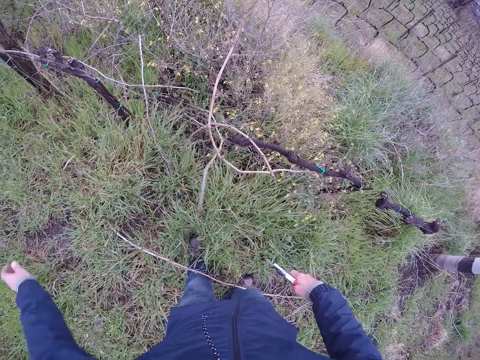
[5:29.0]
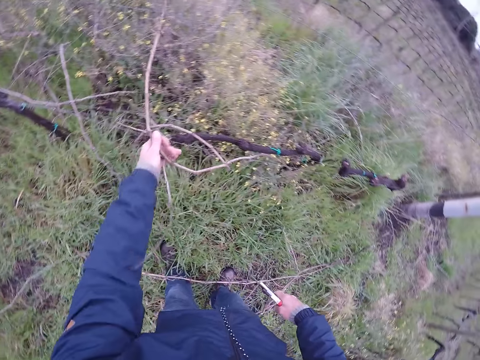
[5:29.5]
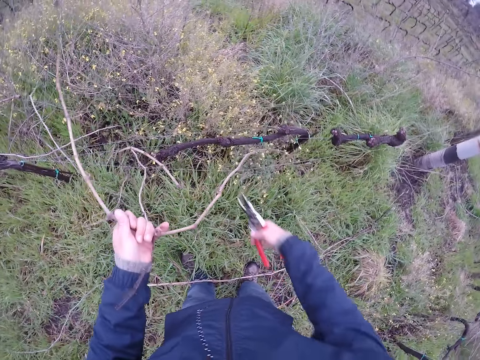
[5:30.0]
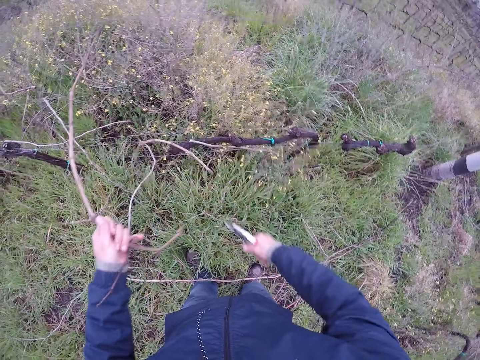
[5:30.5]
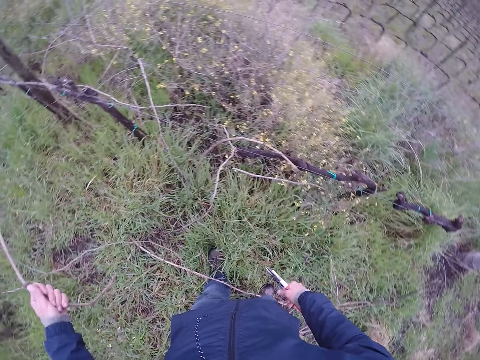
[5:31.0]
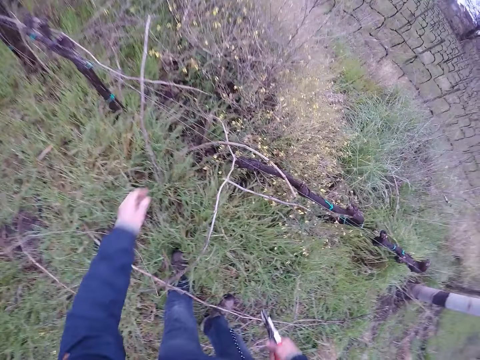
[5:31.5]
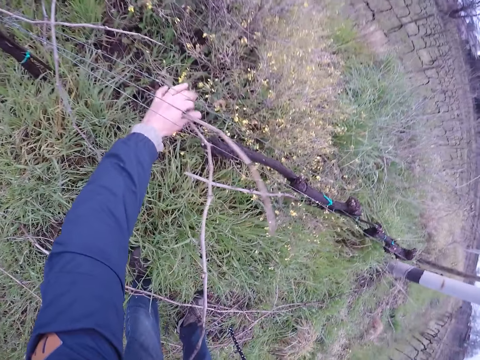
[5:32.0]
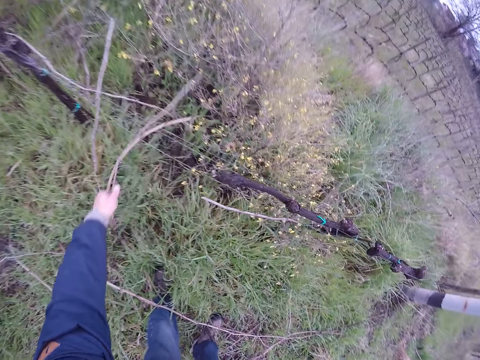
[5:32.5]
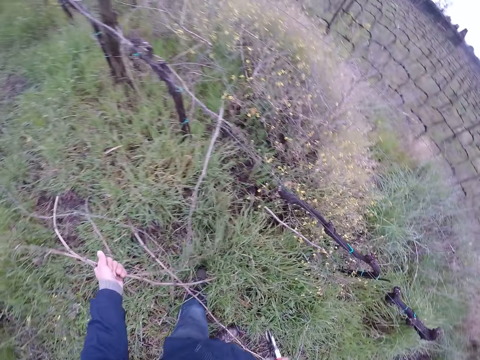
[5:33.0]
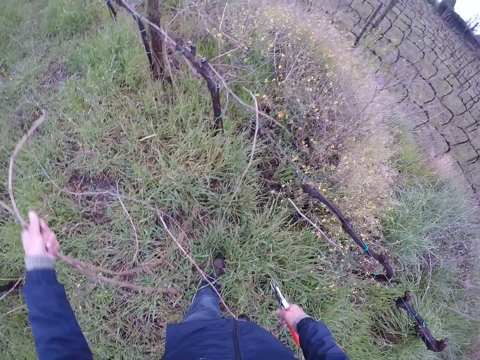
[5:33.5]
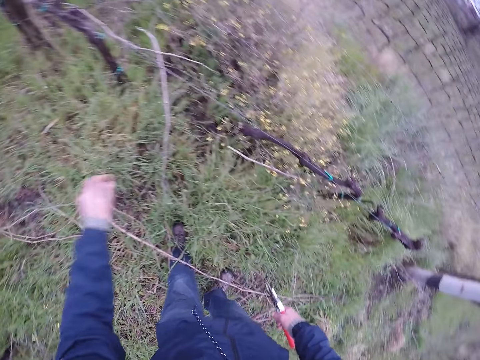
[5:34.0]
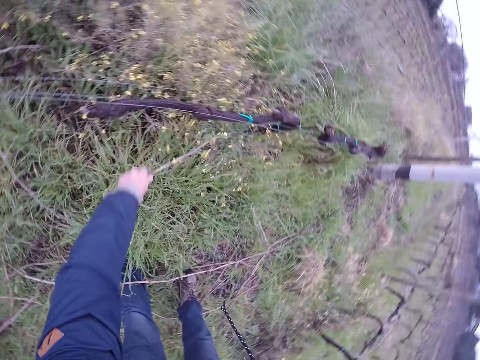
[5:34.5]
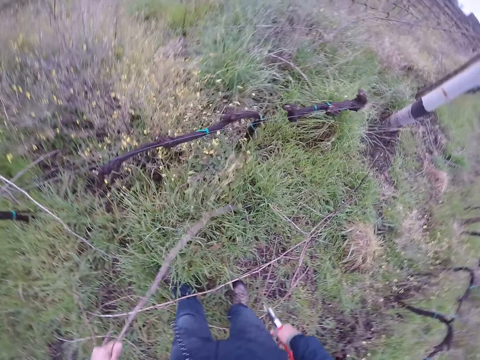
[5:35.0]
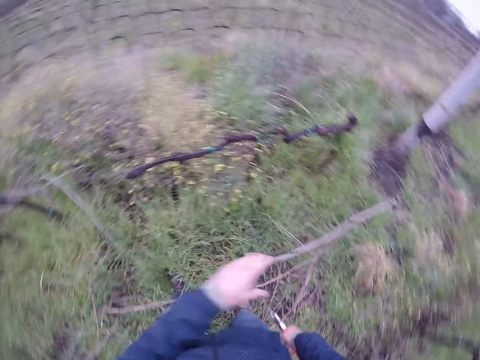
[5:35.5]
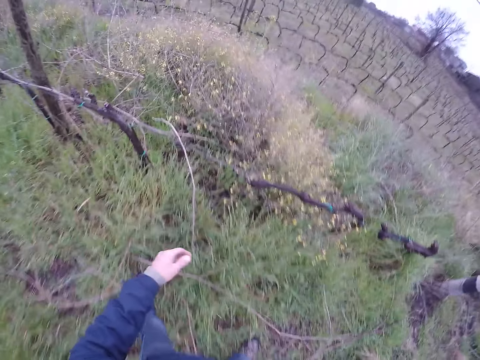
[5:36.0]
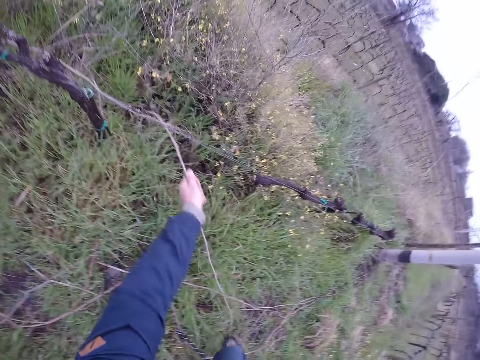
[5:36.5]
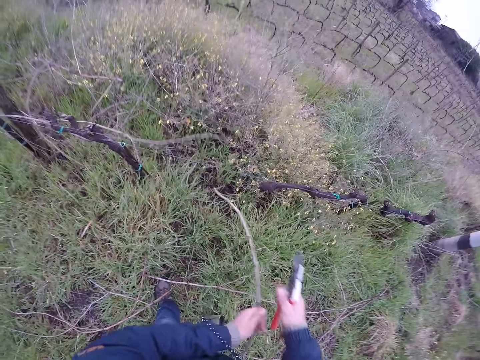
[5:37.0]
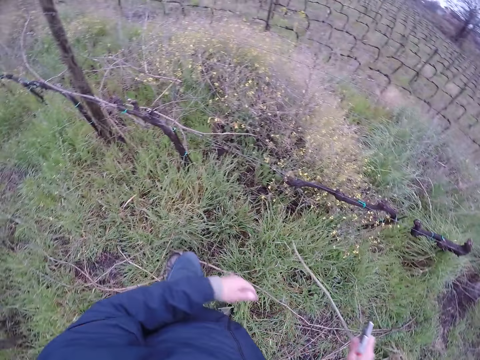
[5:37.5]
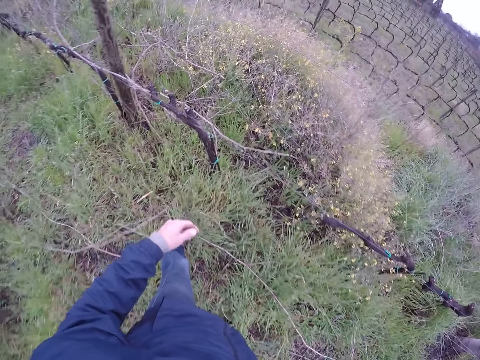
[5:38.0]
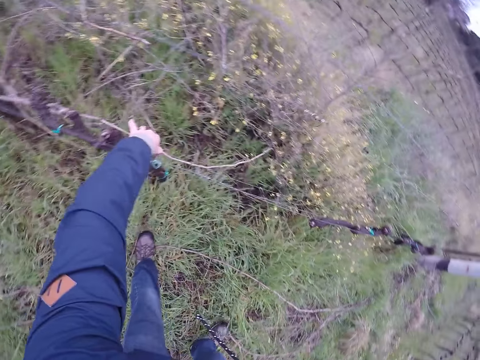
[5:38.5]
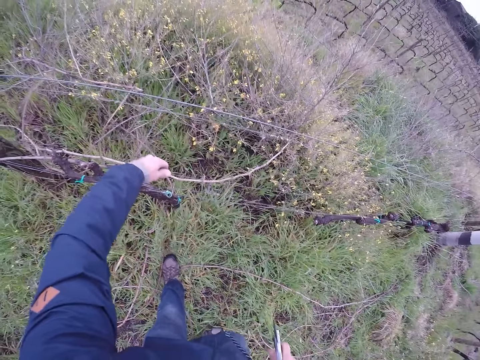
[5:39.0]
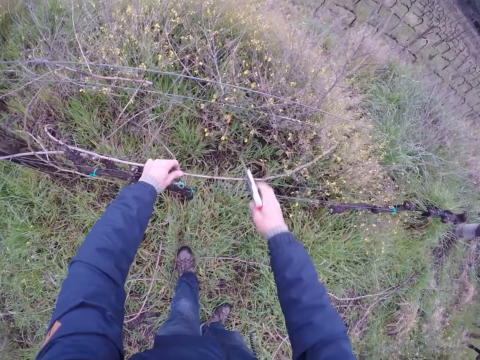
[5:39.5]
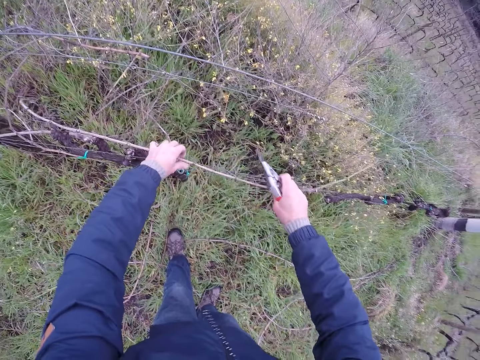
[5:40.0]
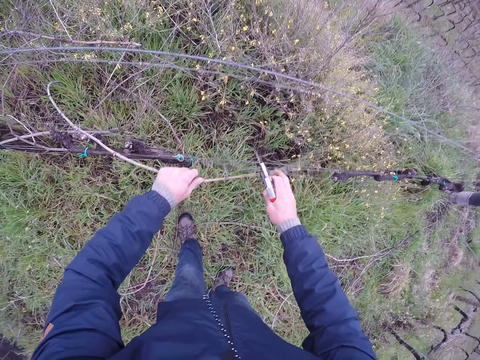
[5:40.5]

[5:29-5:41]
The camera wearer throws the stick or twig on the ground. He removes the stick from the fence. He cuts the twig with the pliers in his right hand. He drops the twig on the floor with his left hand. He removes some twigs from the barbed wire with his left hand. He drops the twig on the floor with his left hand. He removes the twig from the barbed wire with his left hand. He drops the twig on the floor with his left hand. He removes the twig from the barbed wire with his left hand. He throws the stick on the ground. He removes the stick from the fence.

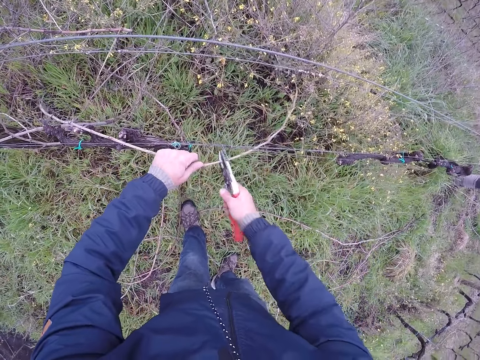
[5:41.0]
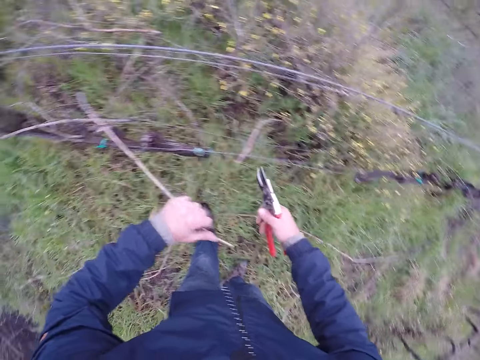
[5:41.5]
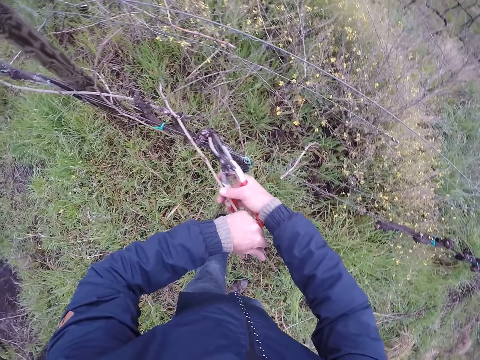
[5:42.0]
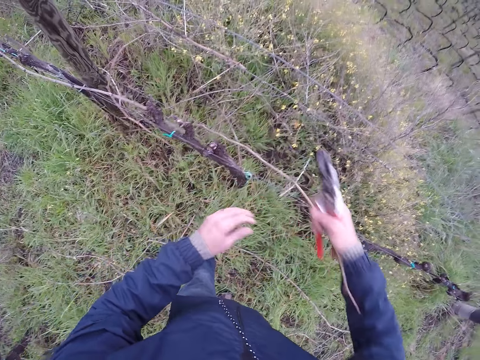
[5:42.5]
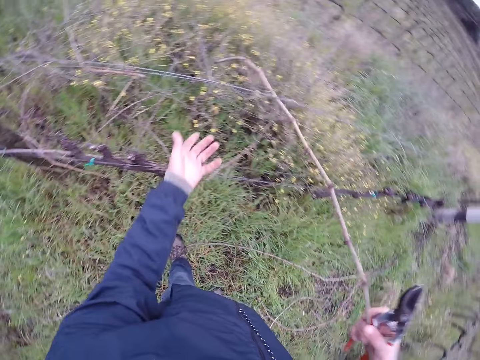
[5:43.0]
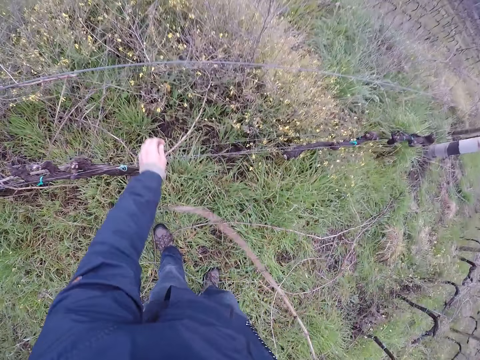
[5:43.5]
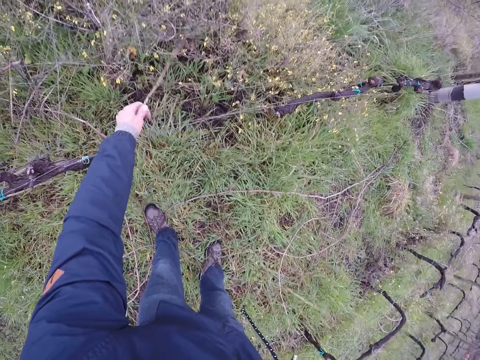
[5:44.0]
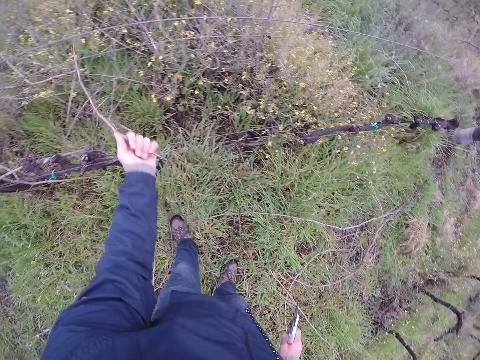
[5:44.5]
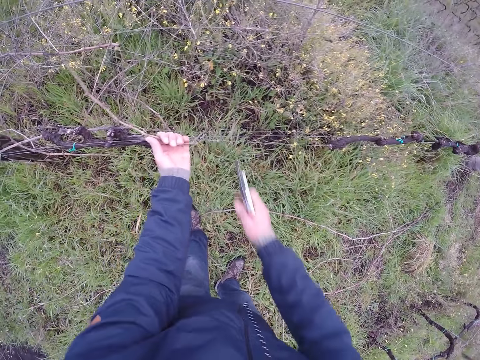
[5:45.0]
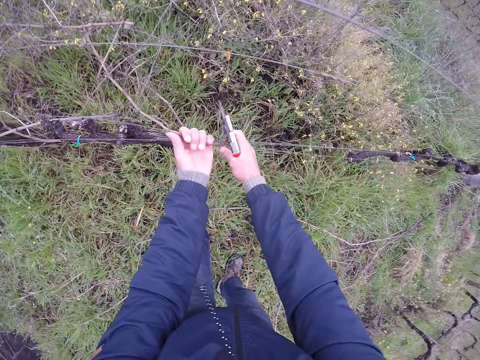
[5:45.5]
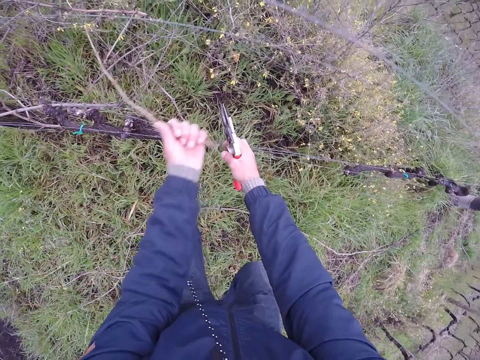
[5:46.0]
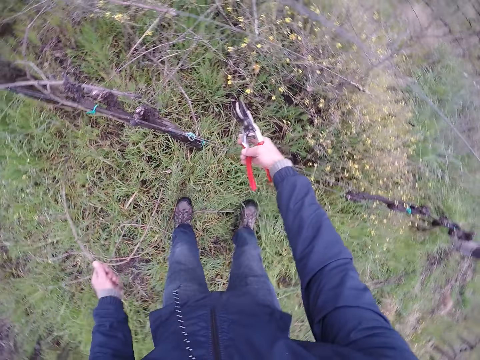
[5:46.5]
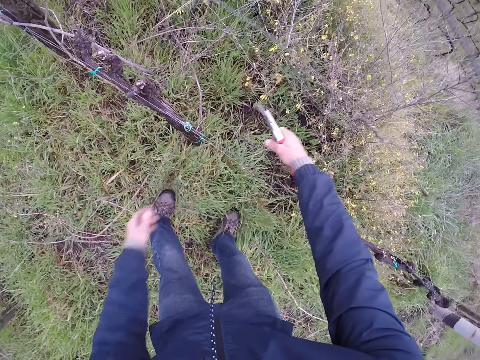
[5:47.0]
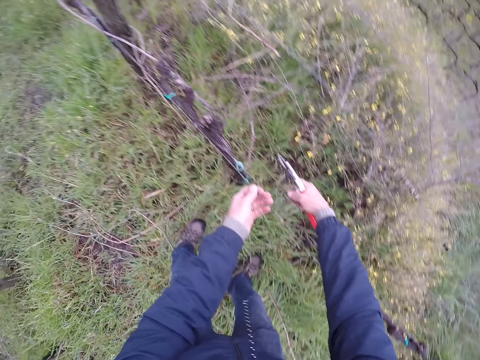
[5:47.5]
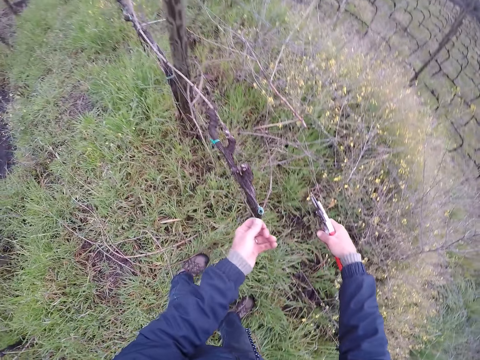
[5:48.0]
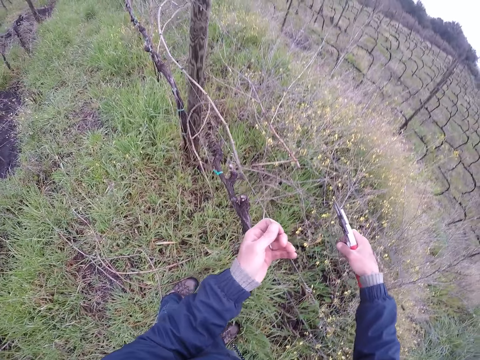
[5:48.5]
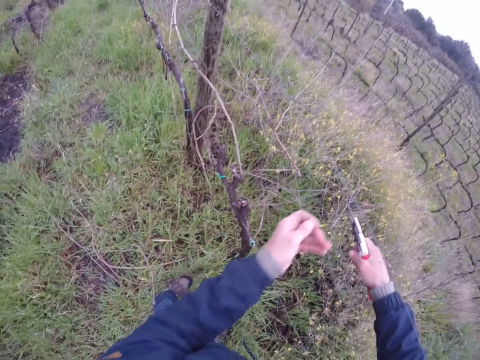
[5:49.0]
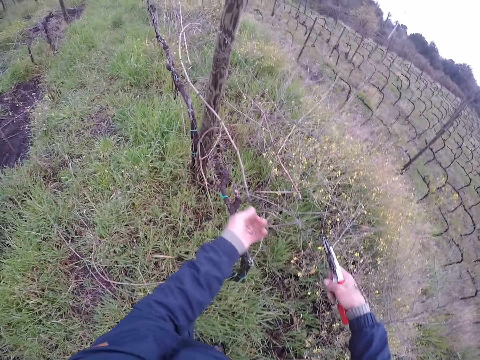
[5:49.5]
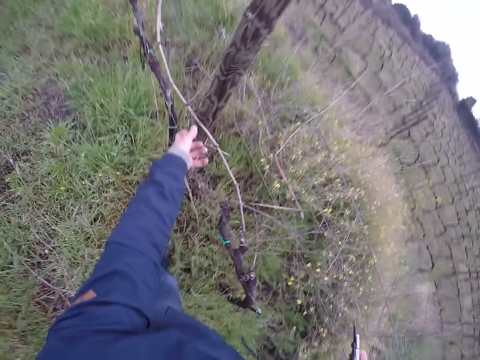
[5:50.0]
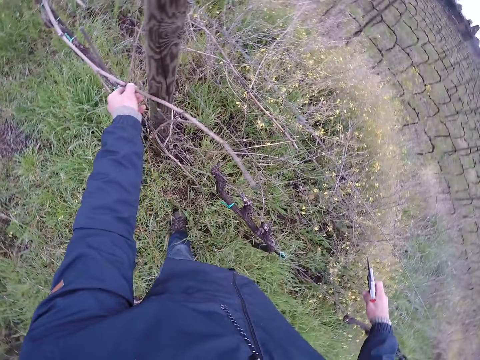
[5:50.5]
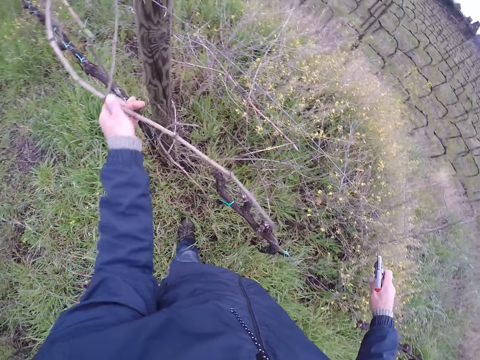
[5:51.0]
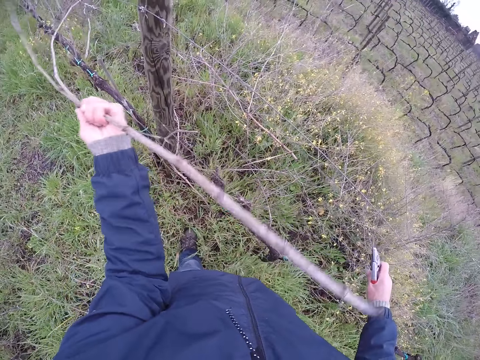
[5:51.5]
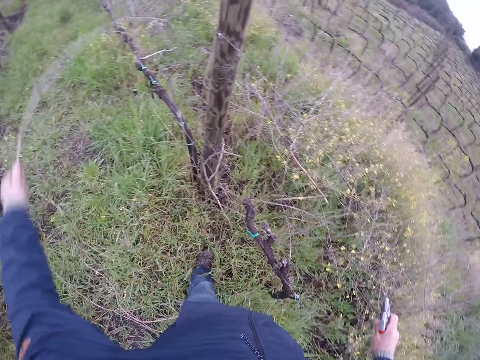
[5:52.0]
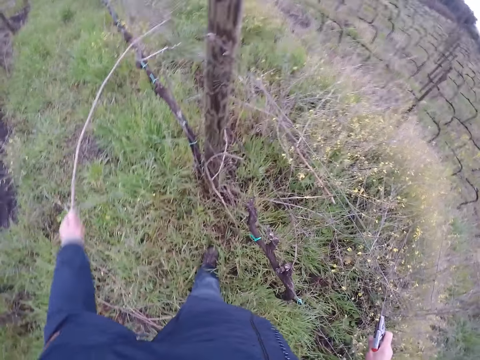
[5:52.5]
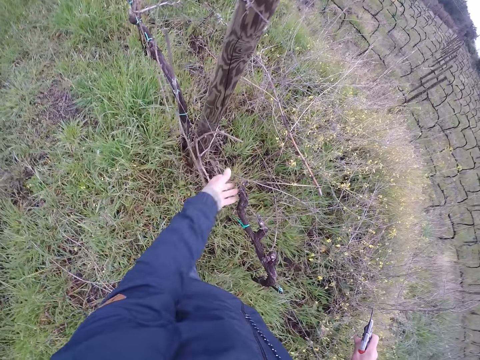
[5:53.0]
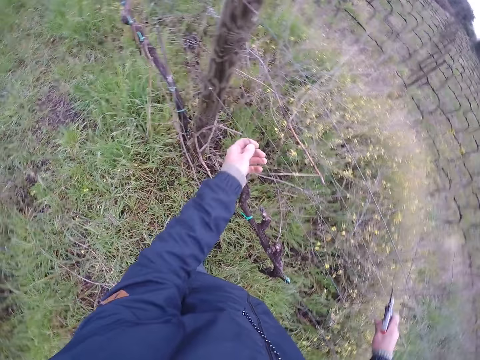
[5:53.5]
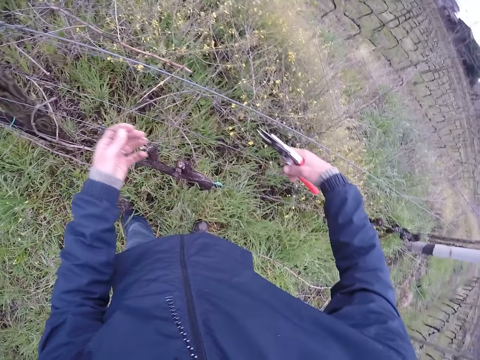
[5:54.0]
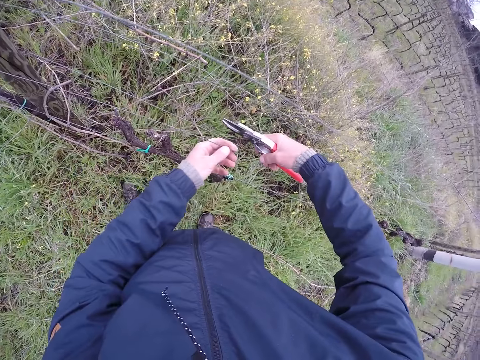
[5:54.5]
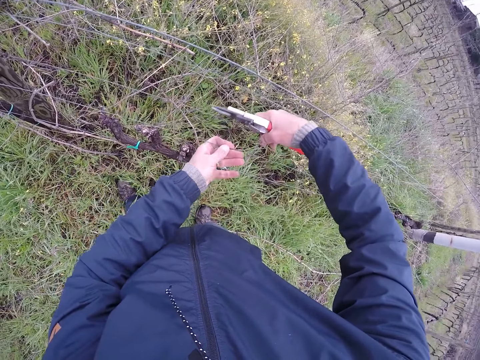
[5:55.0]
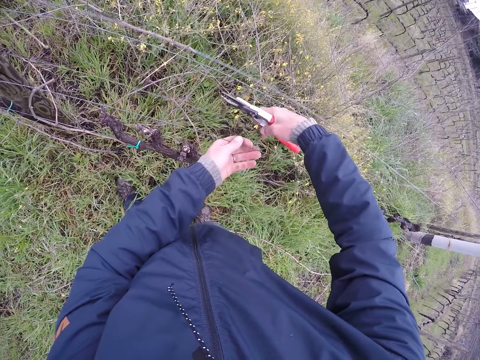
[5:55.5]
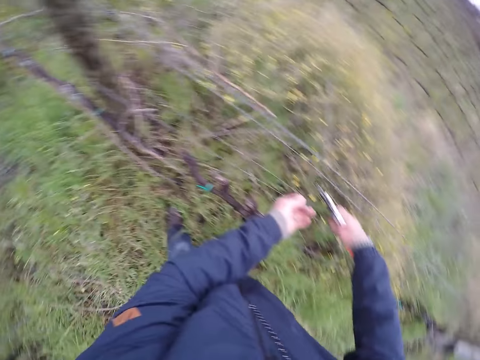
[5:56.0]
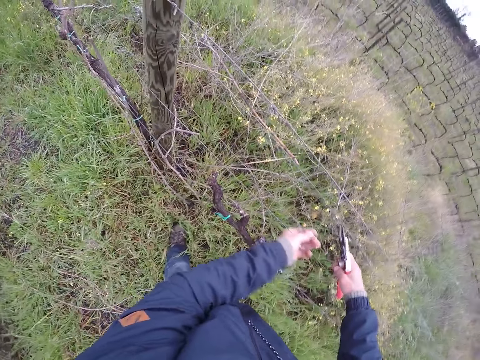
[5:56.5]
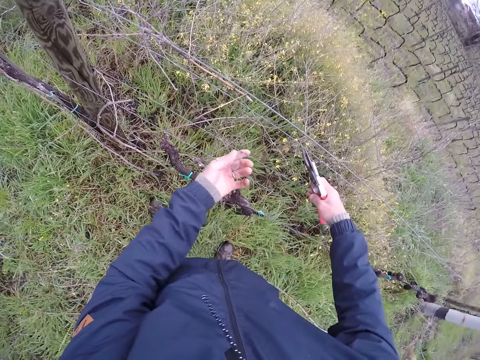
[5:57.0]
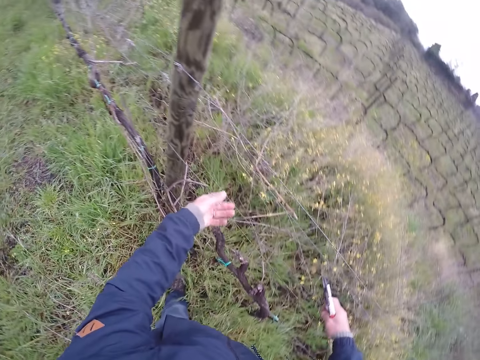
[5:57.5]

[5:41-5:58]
The camera wearer cuts the twig or stick with the pliers in his right hand. He removes the stick from the fence. He drops the twig on the floor with his right hand. He removes the stick from the fence. He adjusts the barbed wire with his right hand. He drops the twig on the floor with his left hand. He holds the wire. He adjusts the barbed wire with both hands. He removes the twig from the barbed wire with his left hand. He holds the wire.
